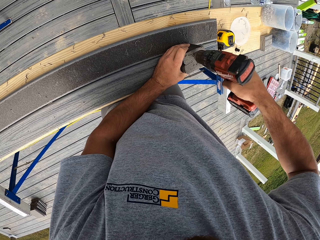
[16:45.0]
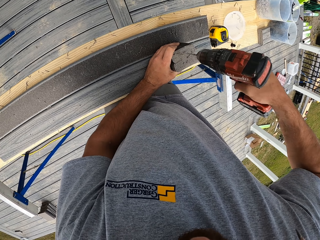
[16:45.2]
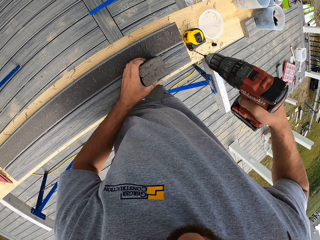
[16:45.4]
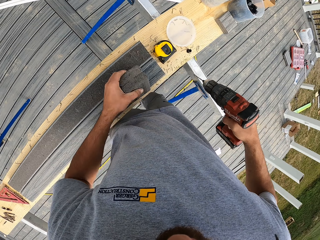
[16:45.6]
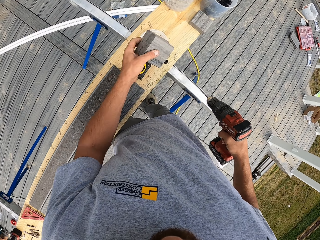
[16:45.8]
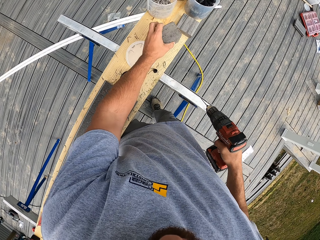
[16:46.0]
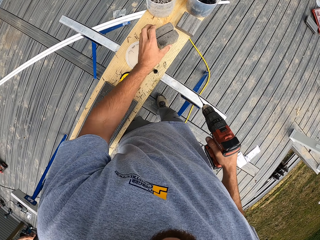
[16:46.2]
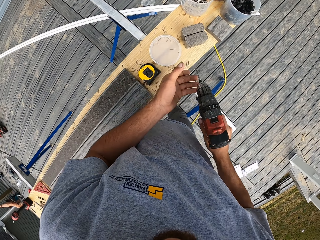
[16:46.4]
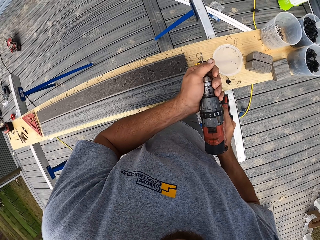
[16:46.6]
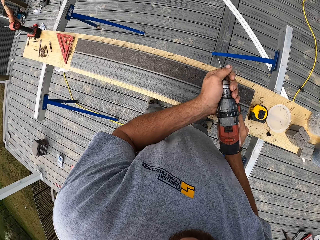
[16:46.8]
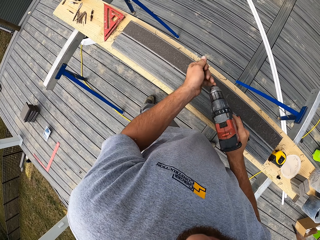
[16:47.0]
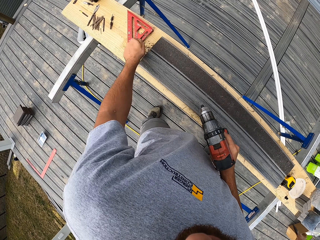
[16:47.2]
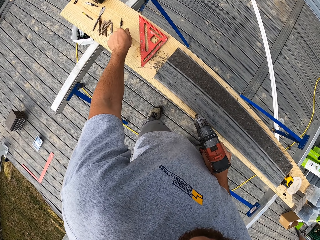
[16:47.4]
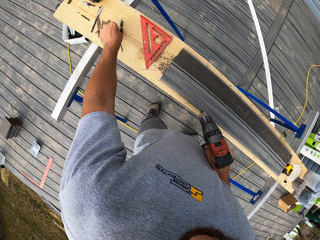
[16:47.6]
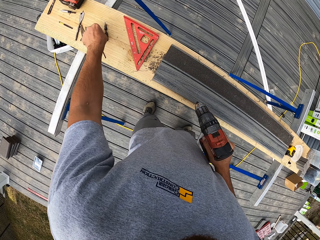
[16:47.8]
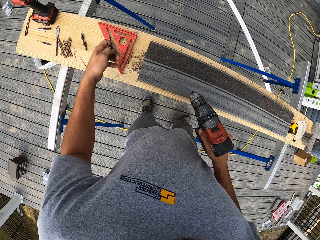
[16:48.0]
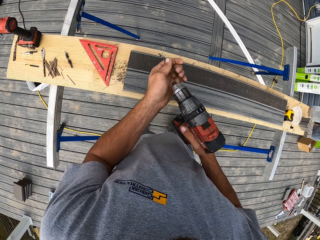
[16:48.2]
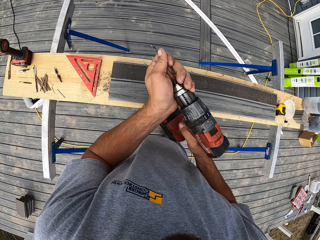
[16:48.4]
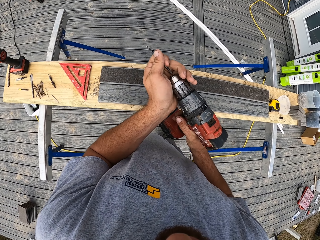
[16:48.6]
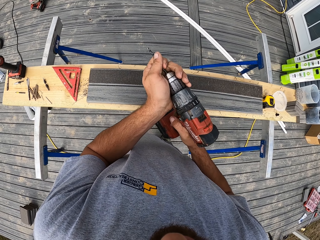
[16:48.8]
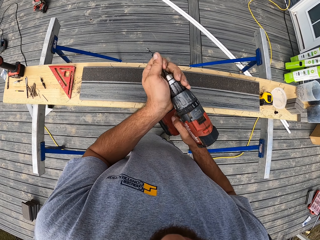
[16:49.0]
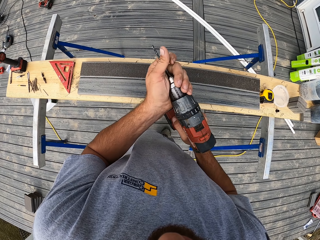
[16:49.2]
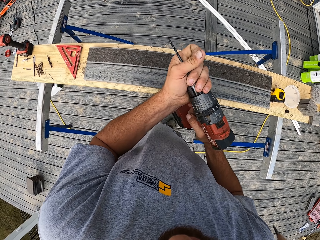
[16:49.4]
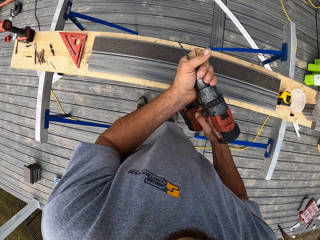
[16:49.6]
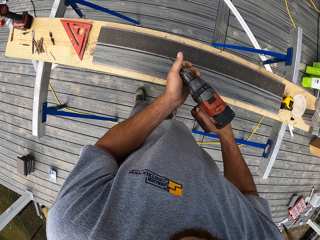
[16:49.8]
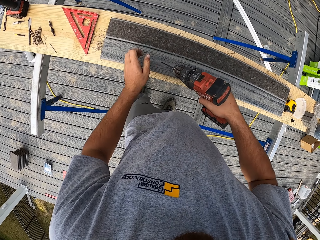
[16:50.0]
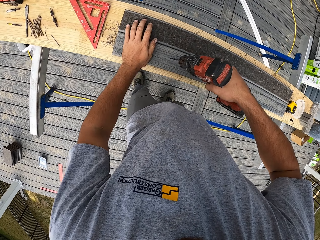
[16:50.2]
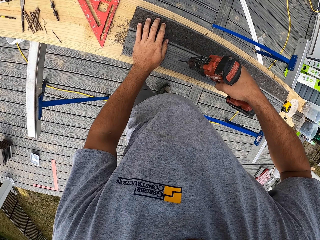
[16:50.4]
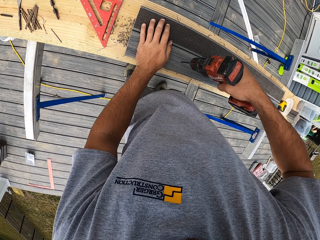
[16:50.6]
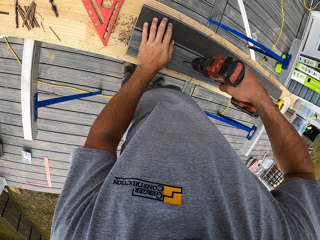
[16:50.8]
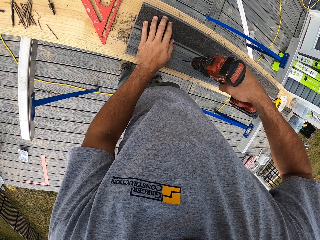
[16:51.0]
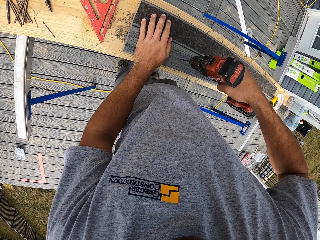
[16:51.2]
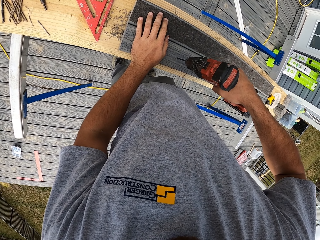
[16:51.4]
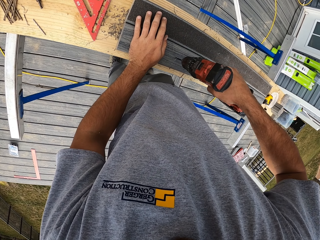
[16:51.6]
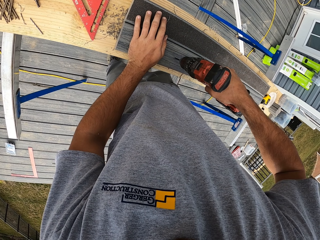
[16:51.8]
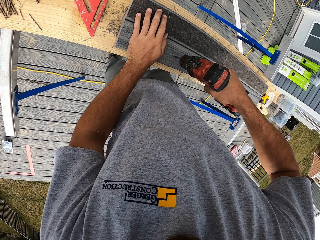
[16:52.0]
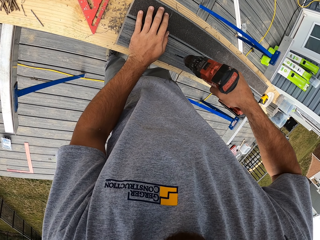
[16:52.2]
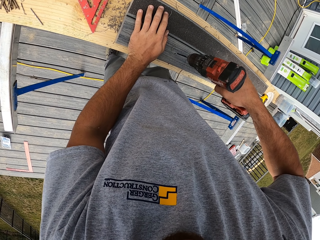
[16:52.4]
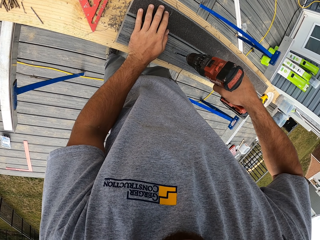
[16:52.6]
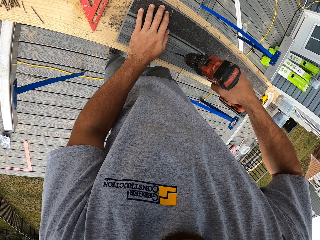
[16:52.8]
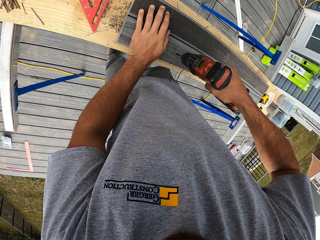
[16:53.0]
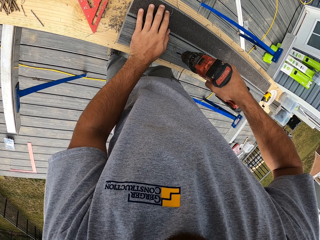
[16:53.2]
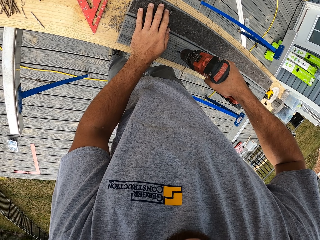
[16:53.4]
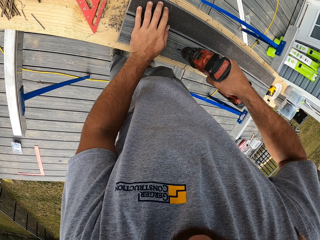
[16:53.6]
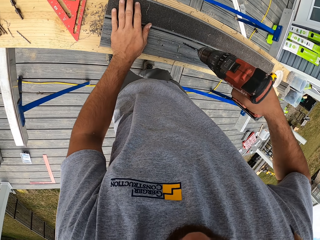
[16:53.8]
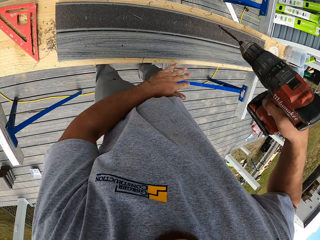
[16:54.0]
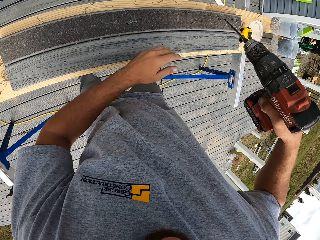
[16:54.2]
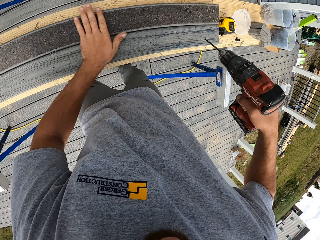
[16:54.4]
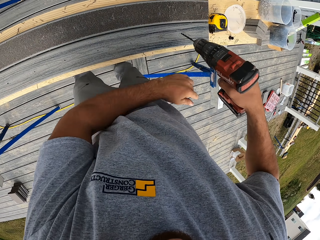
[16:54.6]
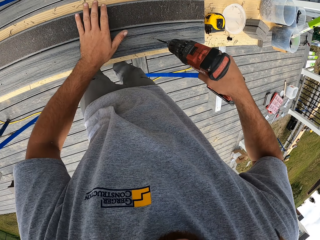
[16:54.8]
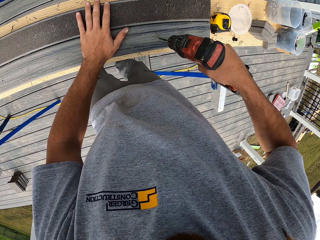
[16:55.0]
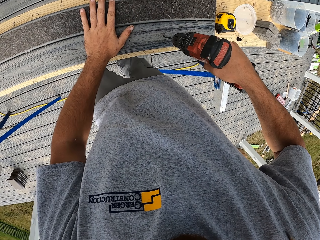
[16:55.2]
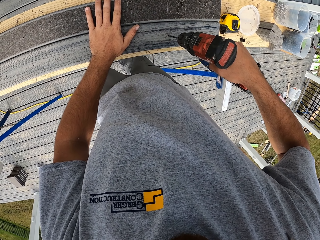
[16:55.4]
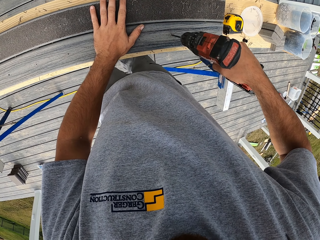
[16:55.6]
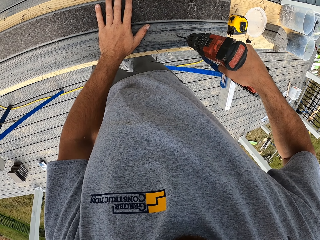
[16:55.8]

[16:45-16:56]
The camera wearer puts the wood on the bench. They remove the screw from the drill. They put the screw on the bench. They pick up a screw from the bench. They put the screw on the drill. They drill the wood.

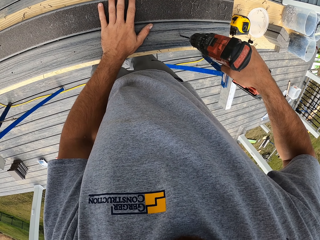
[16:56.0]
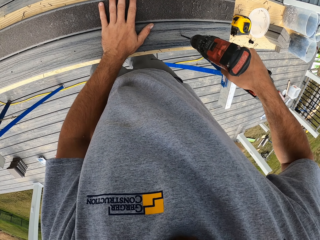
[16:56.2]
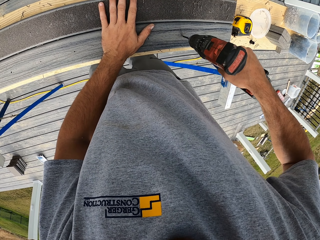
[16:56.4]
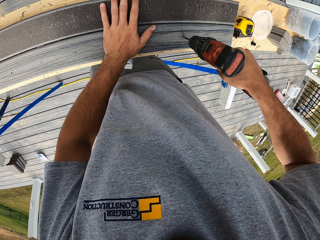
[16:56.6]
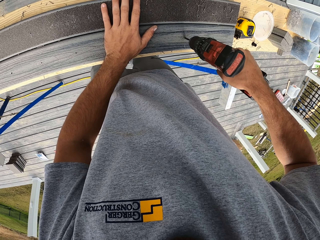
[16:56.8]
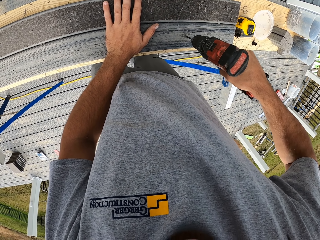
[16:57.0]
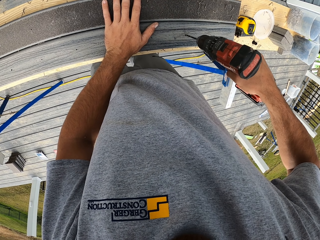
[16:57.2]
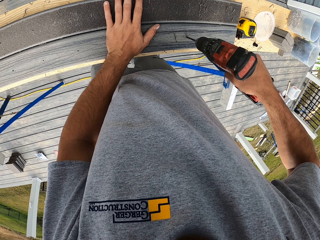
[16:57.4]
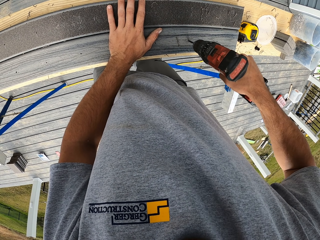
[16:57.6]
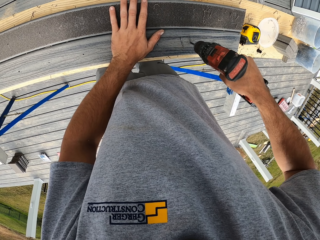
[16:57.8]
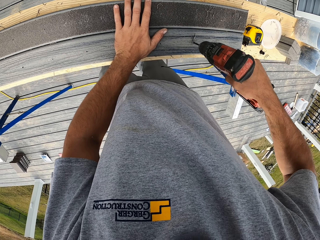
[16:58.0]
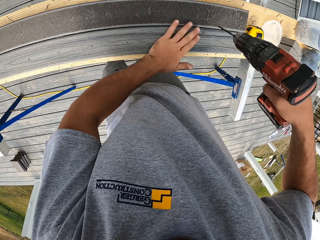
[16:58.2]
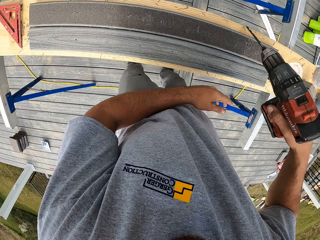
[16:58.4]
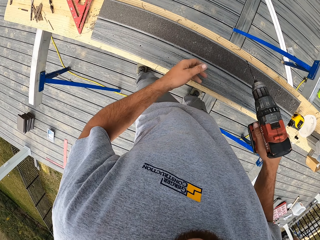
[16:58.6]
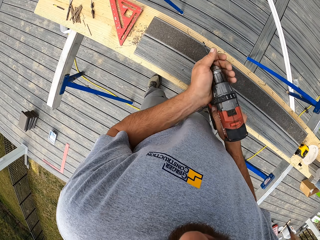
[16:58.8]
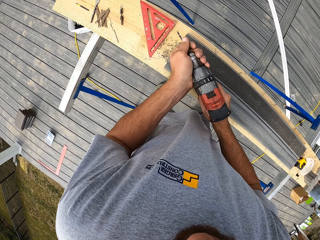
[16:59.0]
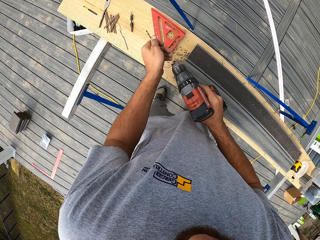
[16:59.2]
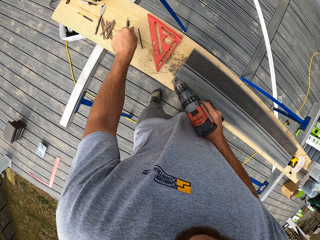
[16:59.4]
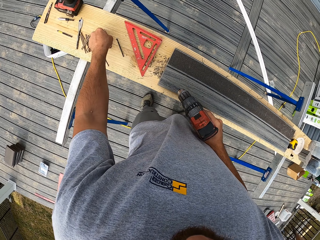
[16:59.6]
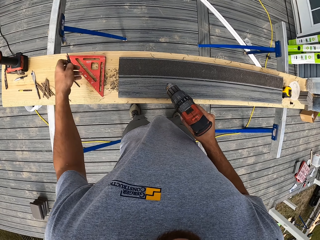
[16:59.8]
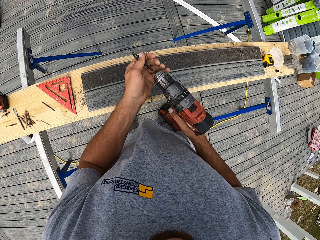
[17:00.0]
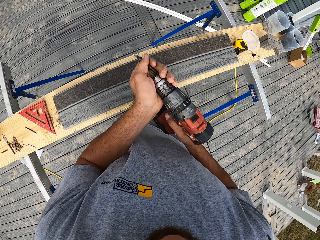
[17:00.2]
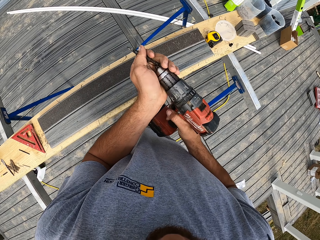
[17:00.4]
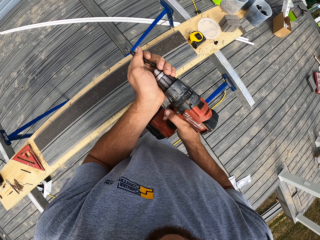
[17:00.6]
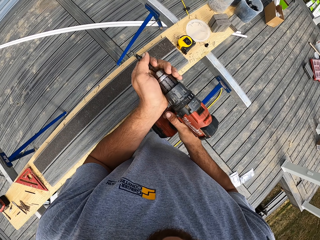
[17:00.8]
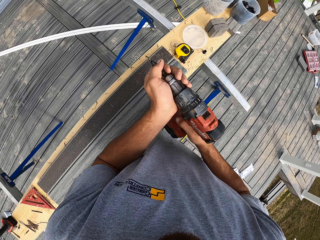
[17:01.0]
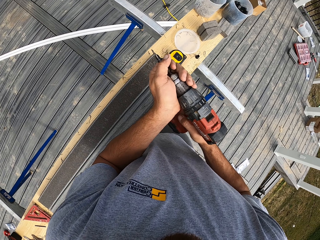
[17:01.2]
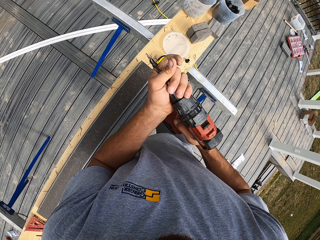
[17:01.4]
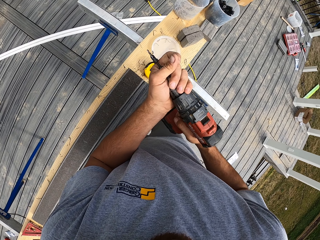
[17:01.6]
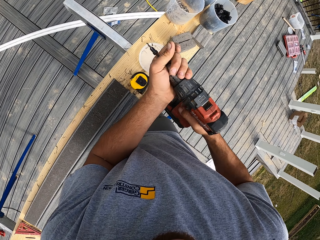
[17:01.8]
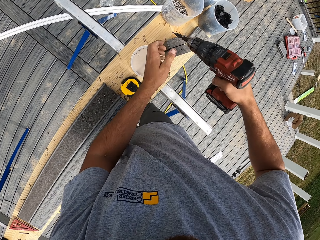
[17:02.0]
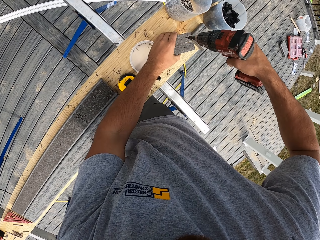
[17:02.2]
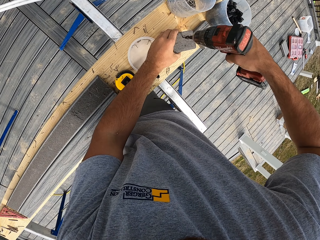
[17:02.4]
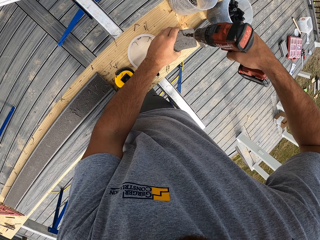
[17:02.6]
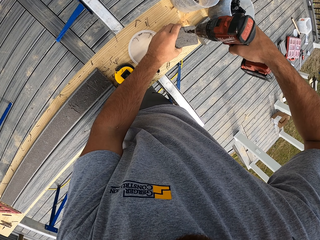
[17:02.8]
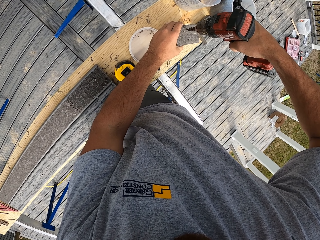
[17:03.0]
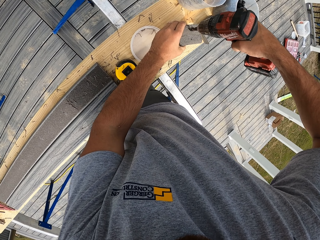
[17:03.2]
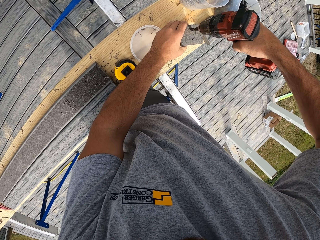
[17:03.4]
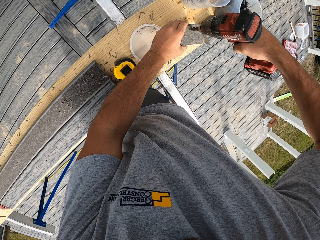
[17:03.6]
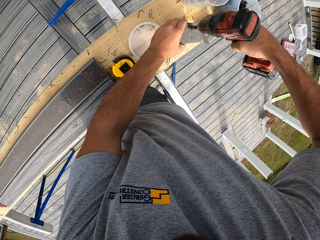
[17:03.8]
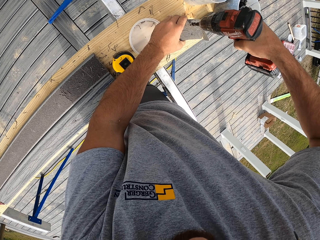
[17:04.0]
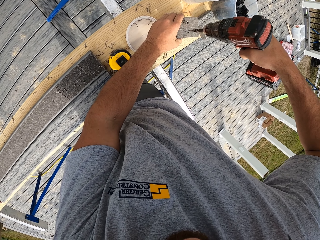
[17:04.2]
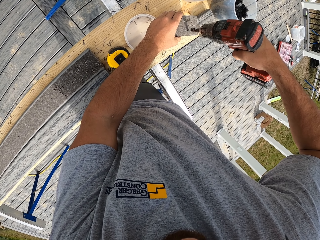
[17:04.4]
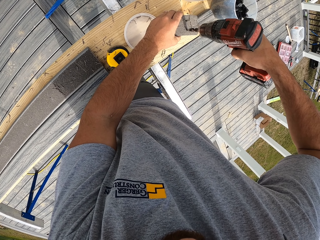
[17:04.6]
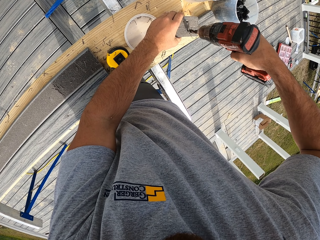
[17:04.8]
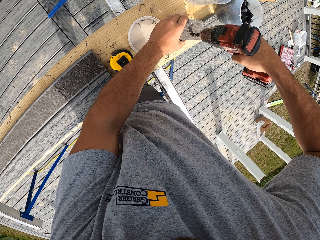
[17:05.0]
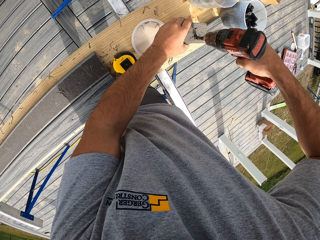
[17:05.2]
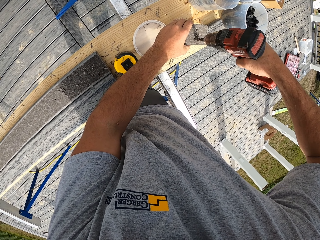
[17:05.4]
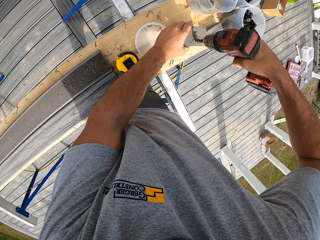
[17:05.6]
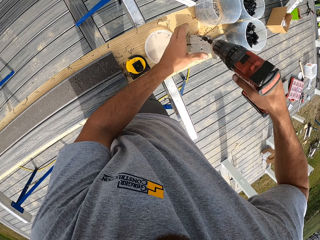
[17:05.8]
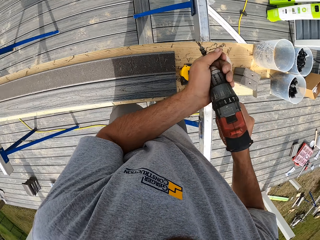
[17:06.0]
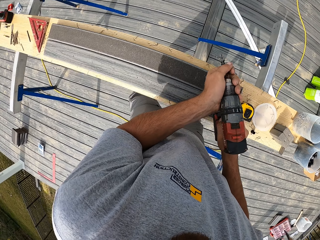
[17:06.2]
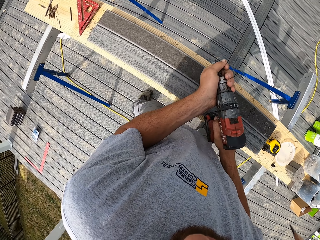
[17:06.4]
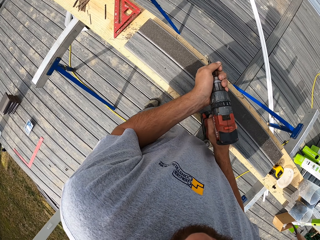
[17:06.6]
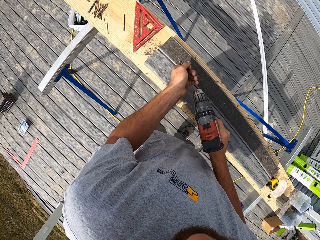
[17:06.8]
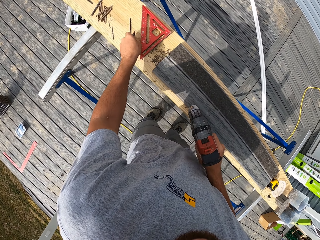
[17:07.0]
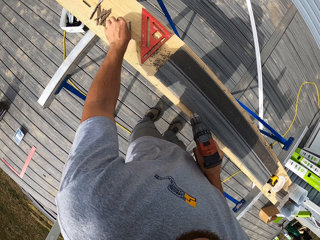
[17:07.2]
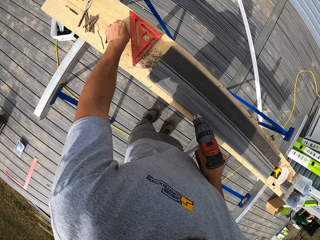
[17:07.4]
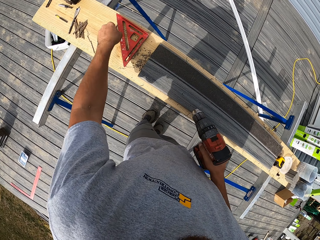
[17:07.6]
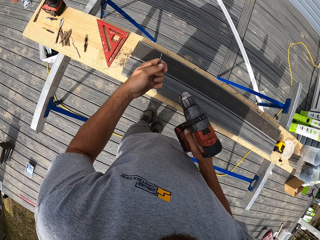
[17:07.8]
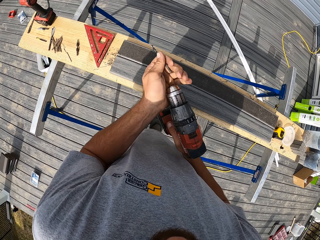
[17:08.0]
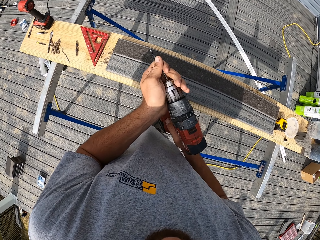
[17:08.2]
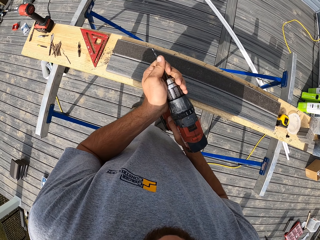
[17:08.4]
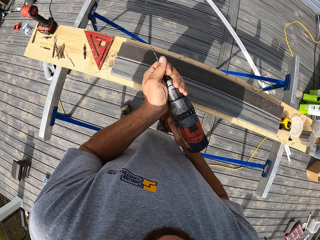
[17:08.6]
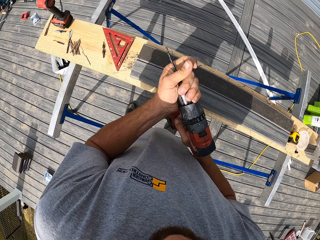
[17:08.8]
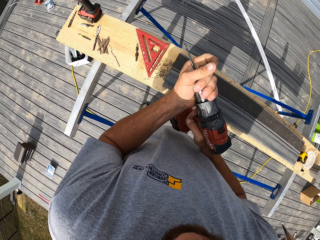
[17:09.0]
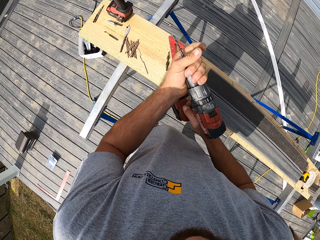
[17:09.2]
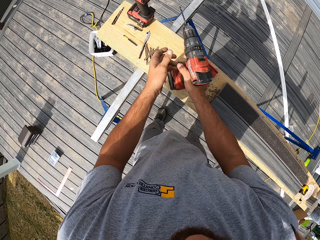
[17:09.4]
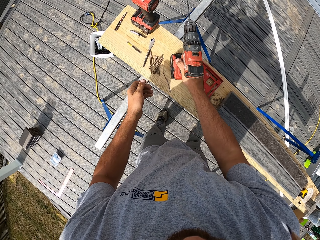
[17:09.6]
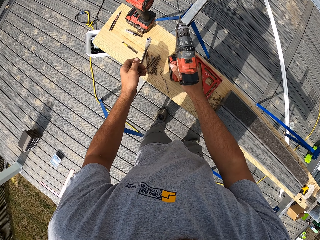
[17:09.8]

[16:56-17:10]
The camera wearer removes the screw from the drill. They put the screw on the bench. They pick up a screw from the bench. They put the screw on the drill. They drill the wood. They remove the screw from the drill. They pick up a screw from the bench. They put the screw on the drill.
